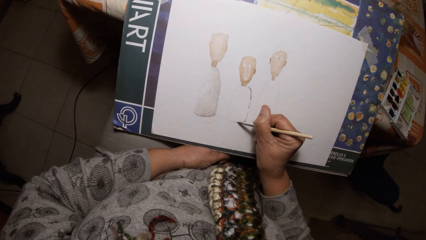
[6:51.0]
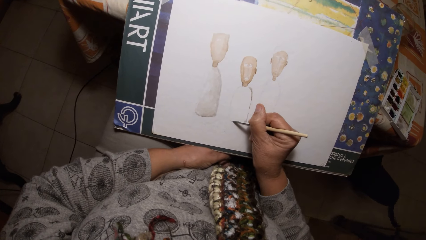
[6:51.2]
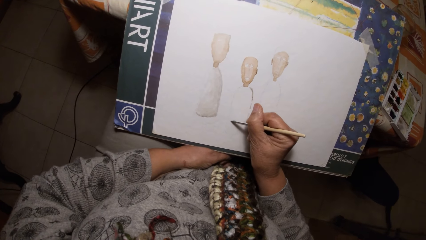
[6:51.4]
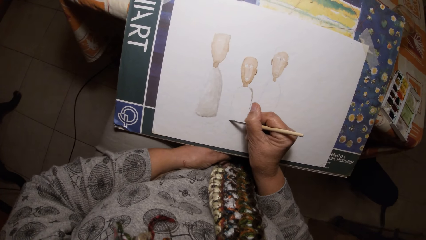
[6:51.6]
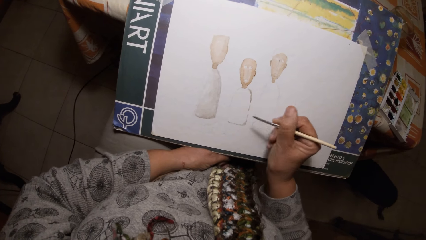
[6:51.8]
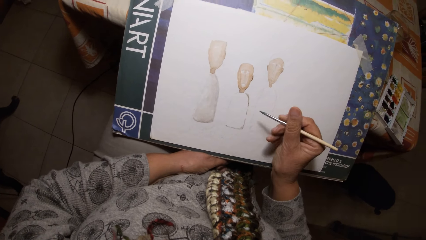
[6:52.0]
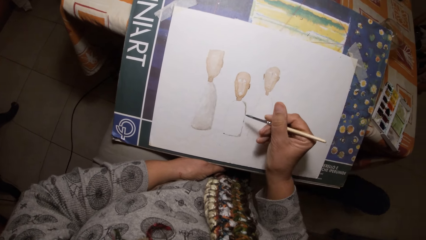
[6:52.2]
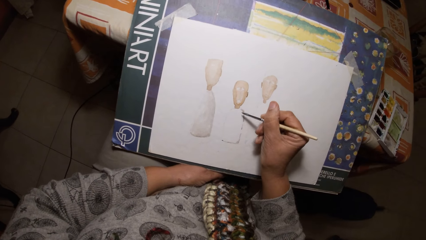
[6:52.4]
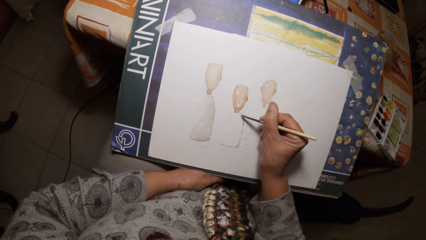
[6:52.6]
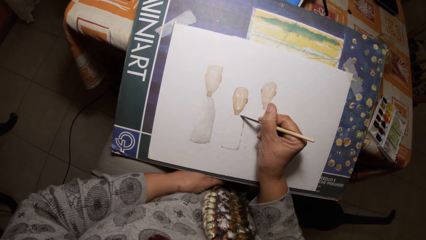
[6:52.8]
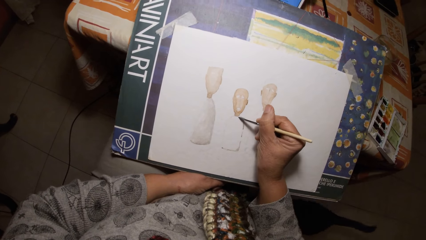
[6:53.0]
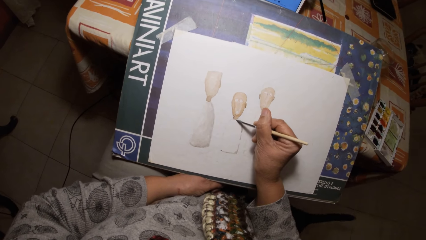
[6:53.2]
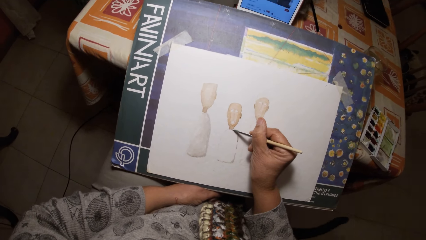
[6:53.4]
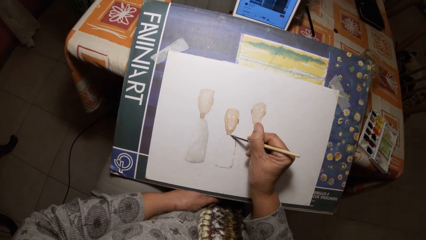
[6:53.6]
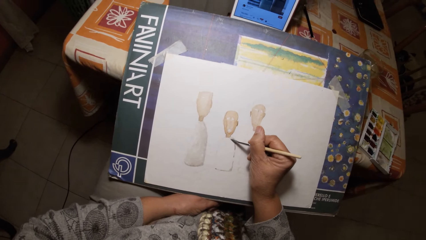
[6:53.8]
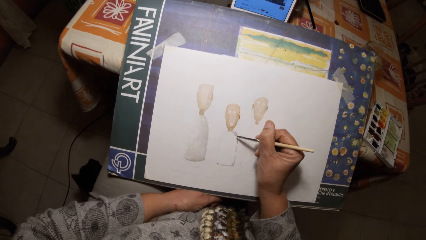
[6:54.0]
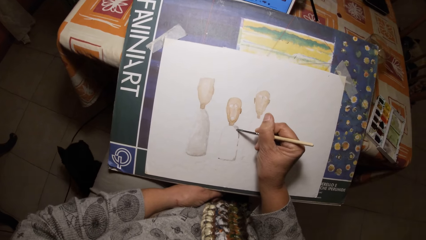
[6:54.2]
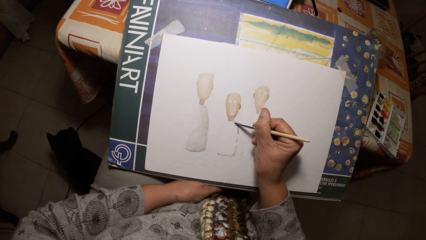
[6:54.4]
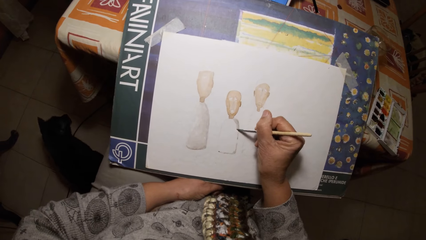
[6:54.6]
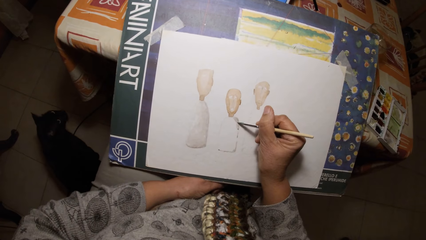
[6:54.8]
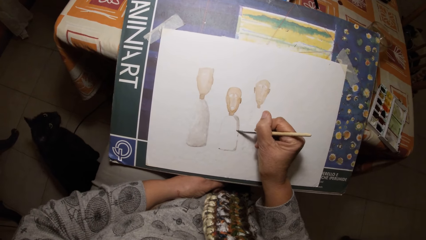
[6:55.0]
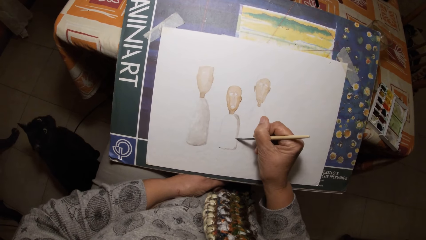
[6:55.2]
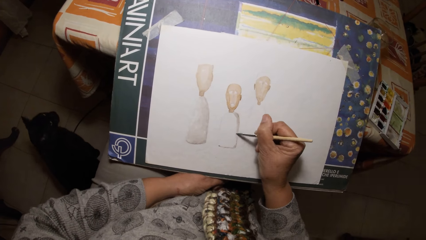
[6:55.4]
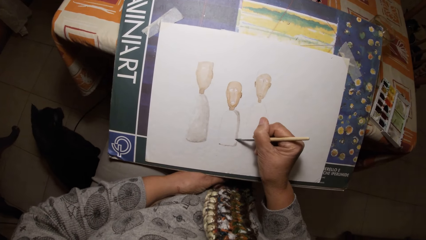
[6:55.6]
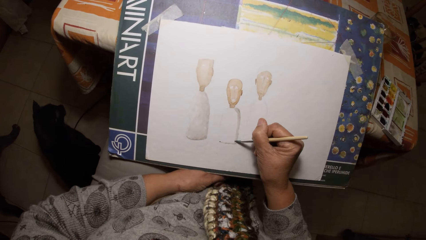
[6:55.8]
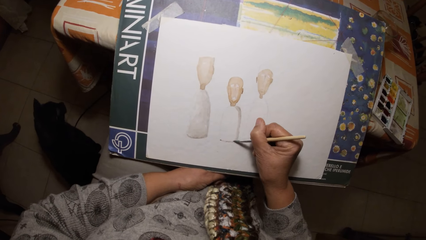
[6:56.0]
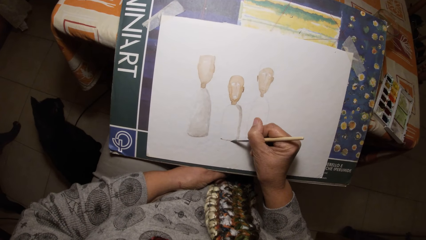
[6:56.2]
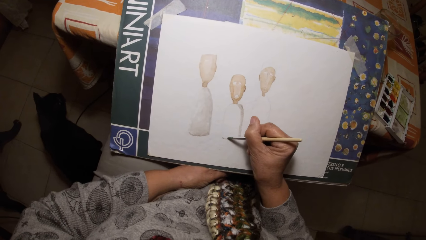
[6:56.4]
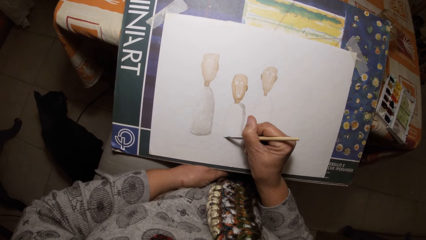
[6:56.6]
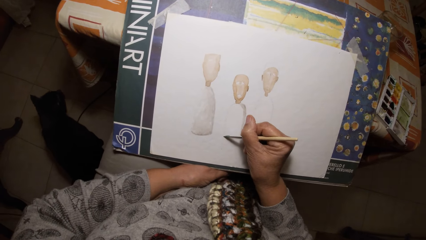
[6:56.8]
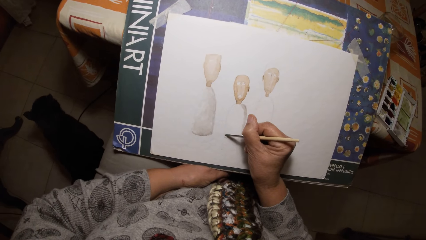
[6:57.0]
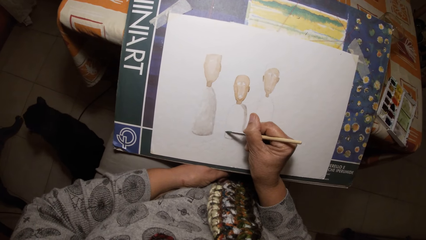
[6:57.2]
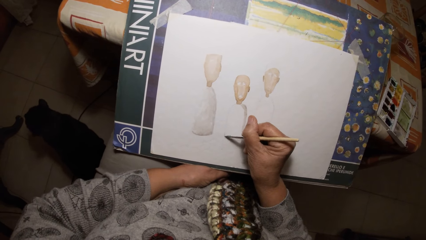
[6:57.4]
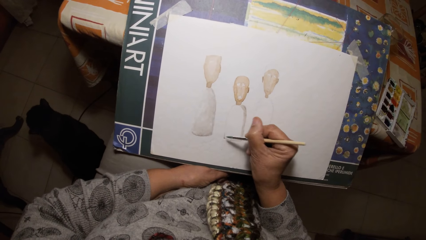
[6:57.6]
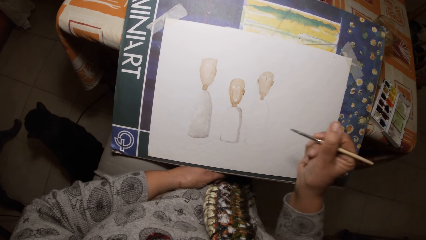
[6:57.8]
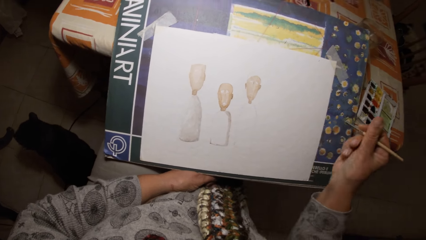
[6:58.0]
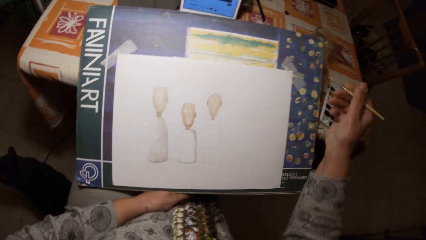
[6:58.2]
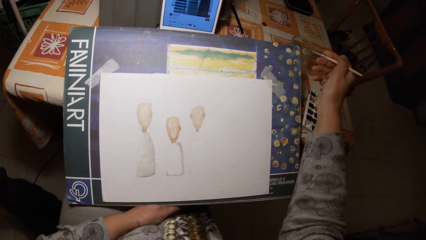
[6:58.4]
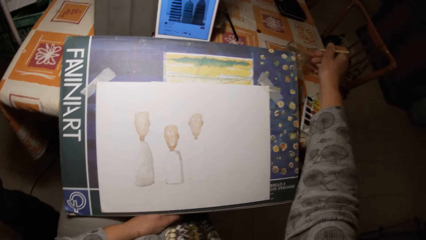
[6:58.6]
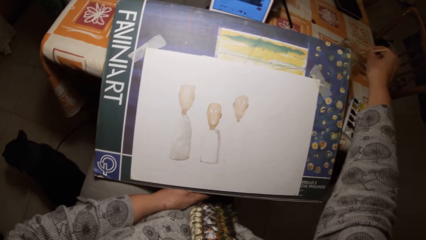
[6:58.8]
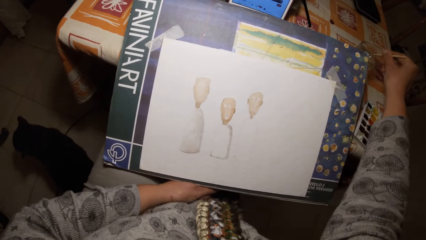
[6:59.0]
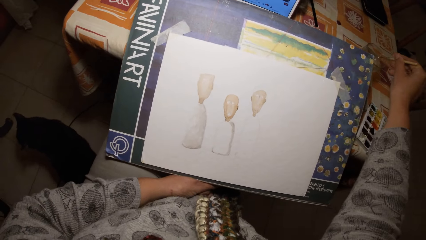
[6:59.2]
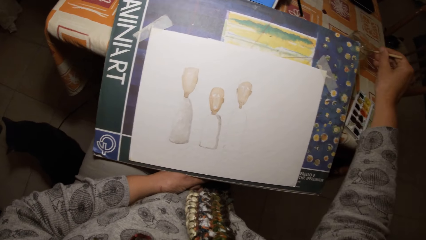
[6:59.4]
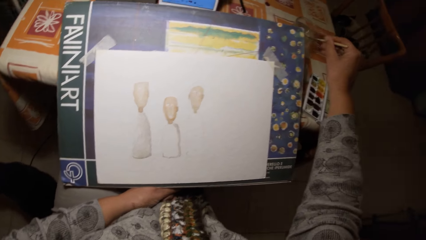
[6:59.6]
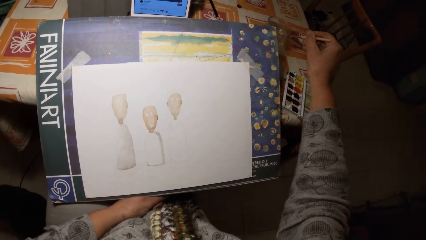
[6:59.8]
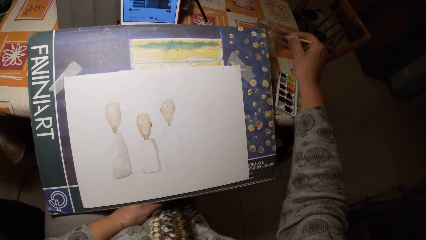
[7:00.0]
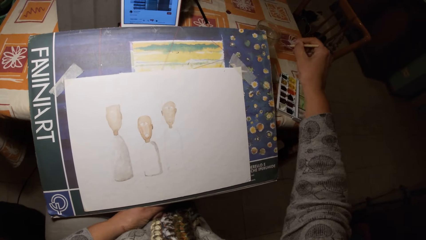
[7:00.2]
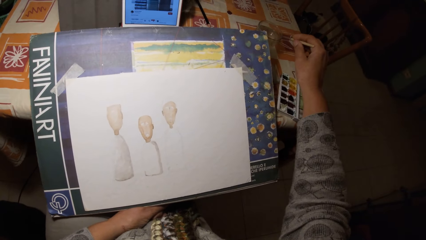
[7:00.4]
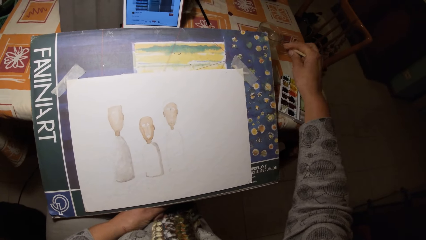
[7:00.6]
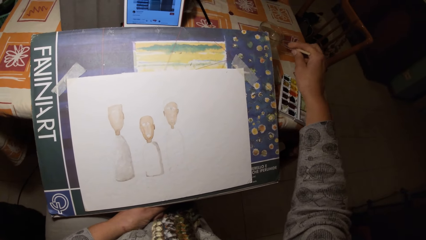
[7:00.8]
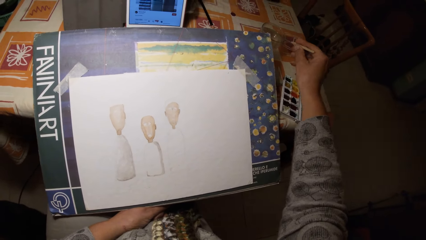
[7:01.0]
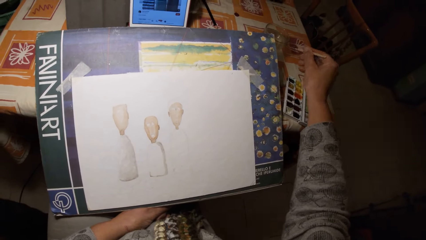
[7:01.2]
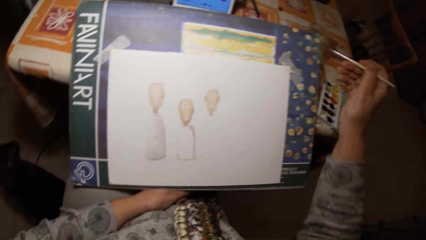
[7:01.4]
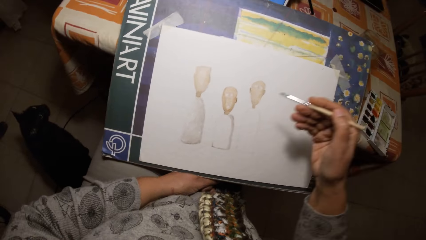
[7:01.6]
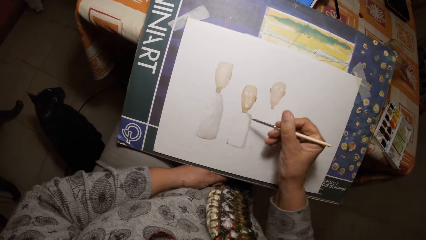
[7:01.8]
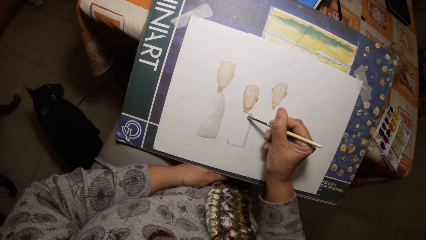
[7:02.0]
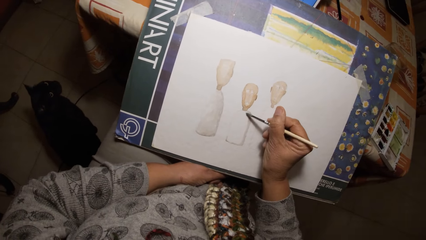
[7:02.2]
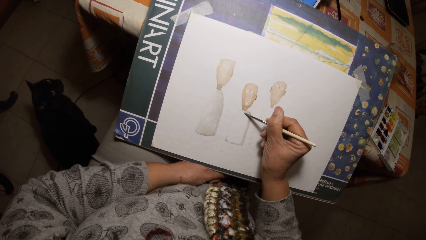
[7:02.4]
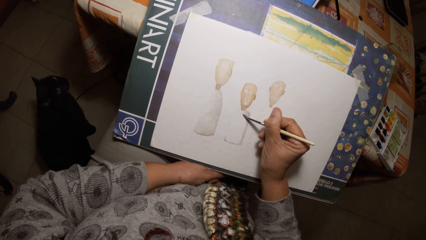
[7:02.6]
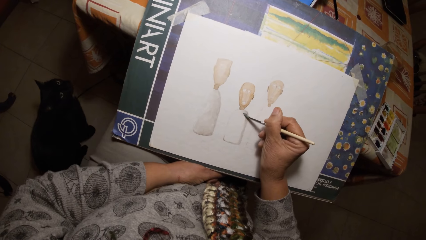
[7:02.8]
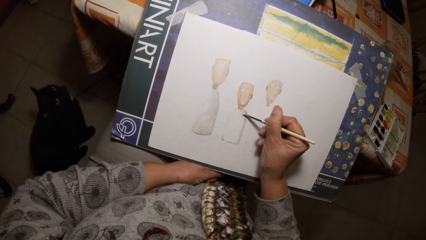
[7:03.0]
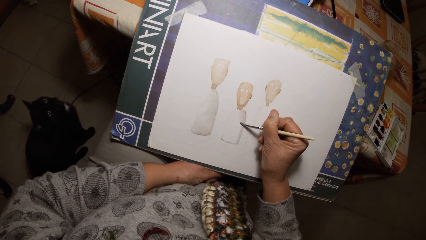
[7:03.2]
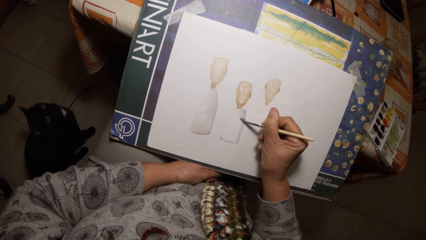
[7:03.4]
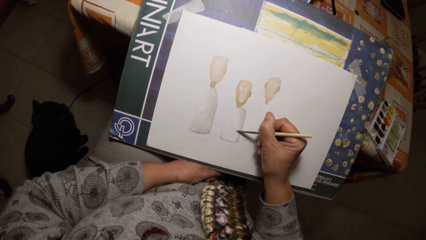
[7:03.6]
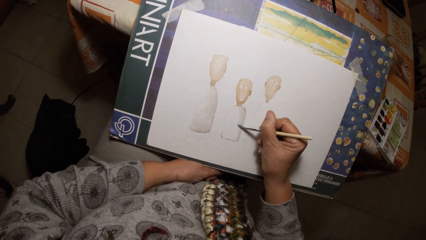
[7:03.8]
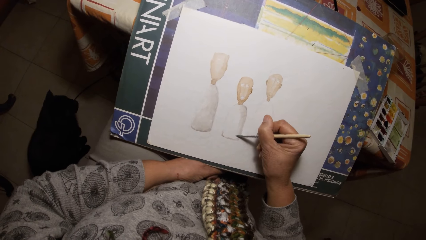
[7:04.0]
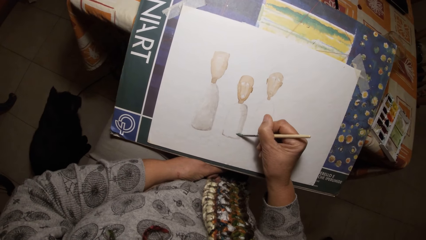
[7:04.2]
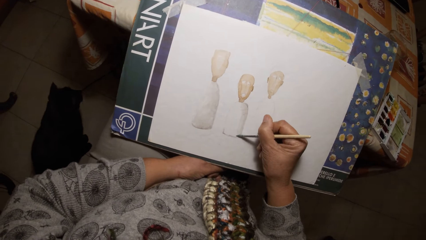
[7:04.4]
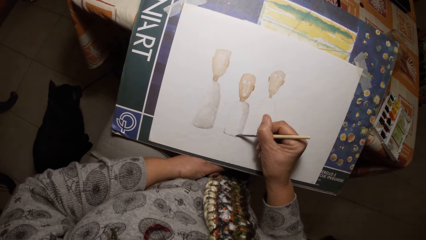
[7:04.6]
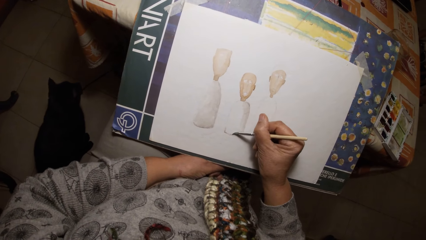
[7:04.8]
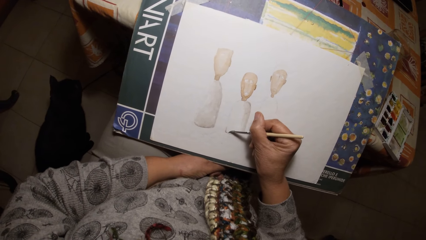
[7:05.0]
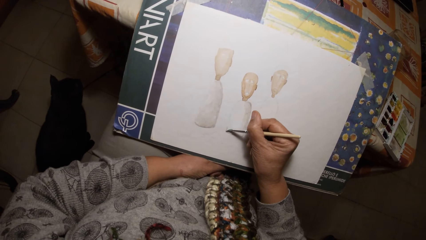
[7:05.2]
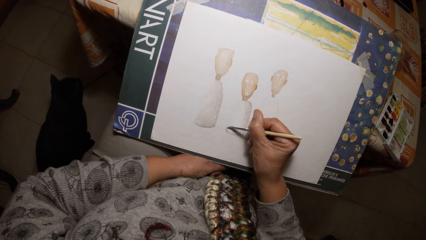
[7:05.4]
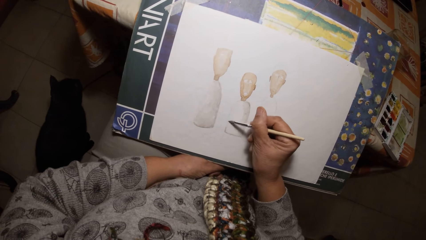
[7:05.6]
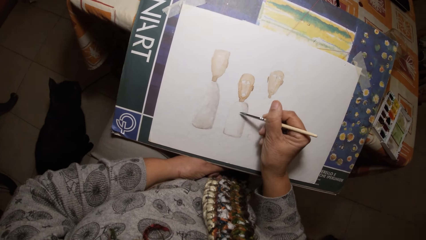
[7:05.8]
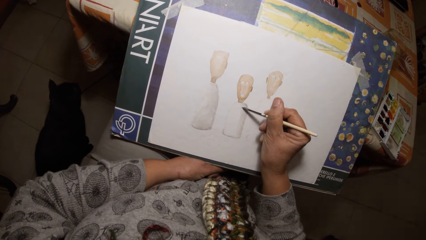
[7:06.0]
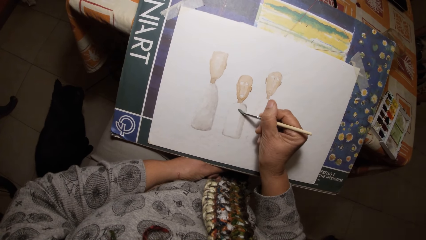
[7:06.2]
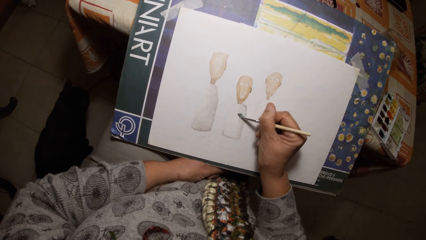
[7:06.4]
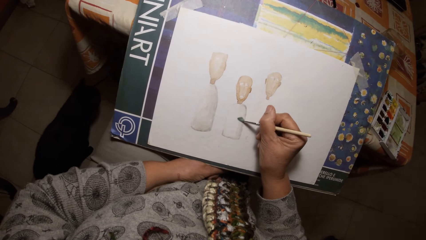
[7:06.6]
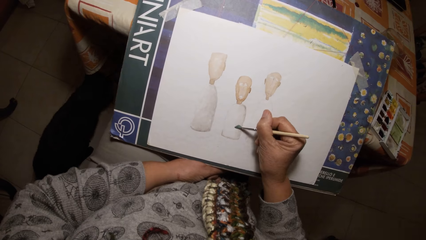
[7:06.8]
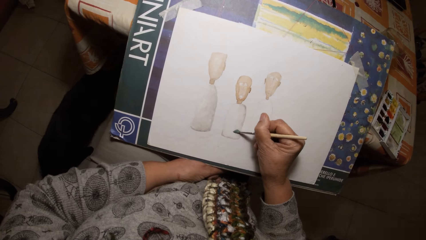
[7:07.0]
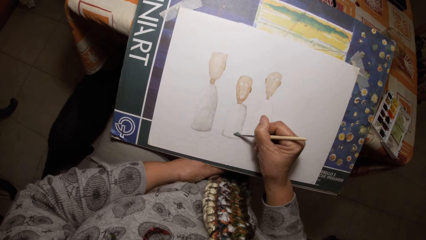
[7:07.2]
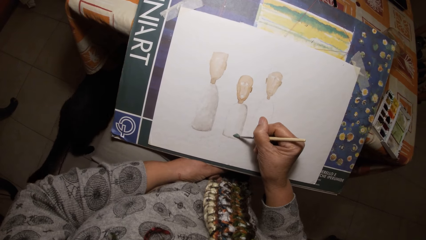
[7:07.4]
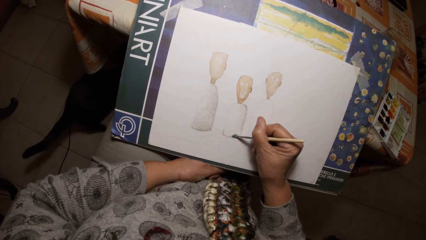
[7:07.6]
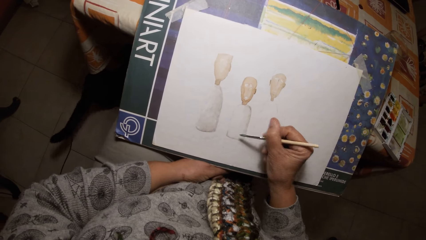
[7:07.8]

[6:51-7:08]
The camera wearer dips the paintbrush into the water in the glass cup. They clean the paintbrush on the glass cup. They paint on the paper with the paintbrush.
